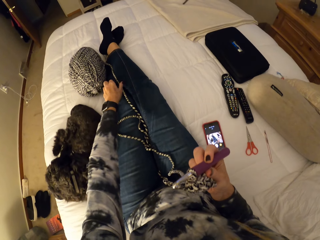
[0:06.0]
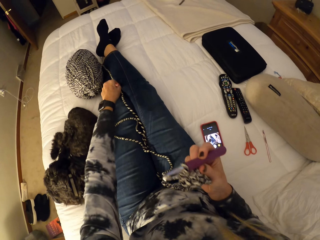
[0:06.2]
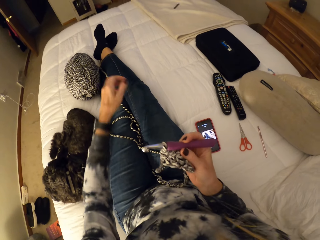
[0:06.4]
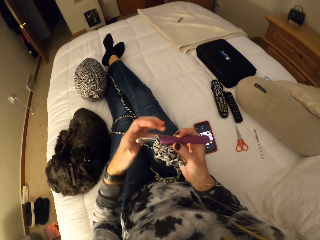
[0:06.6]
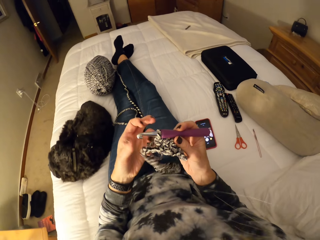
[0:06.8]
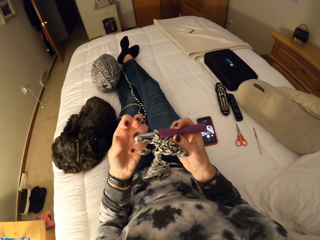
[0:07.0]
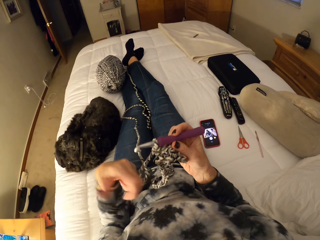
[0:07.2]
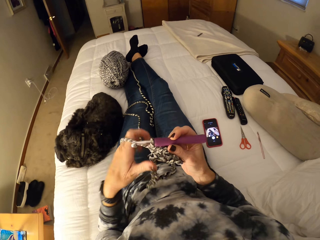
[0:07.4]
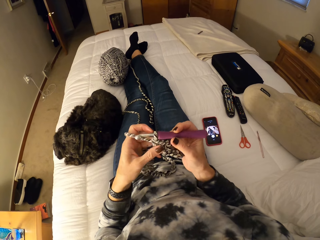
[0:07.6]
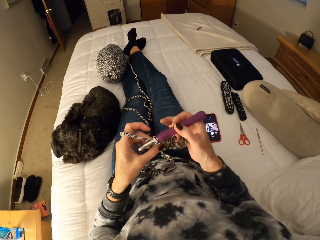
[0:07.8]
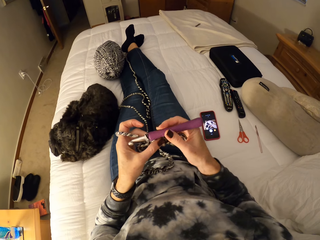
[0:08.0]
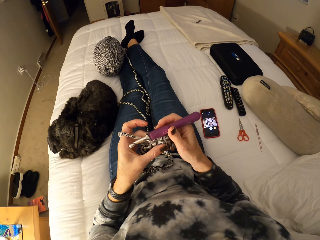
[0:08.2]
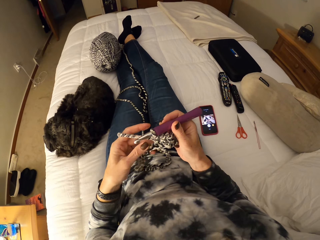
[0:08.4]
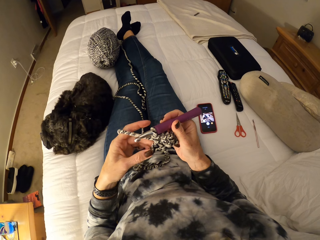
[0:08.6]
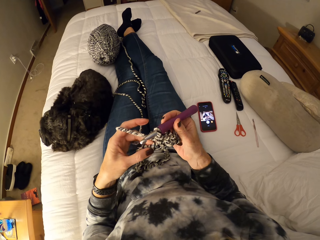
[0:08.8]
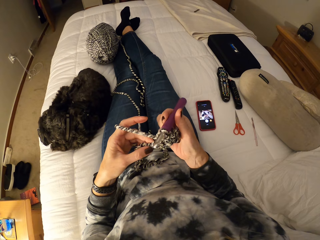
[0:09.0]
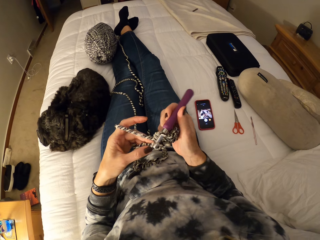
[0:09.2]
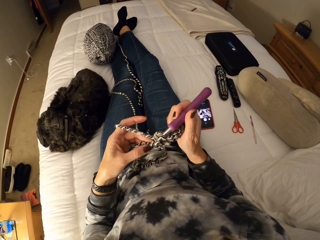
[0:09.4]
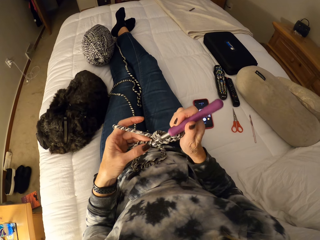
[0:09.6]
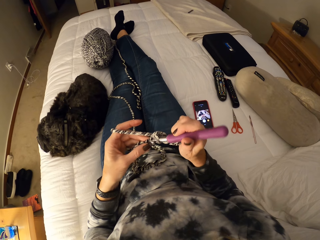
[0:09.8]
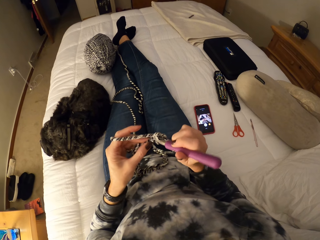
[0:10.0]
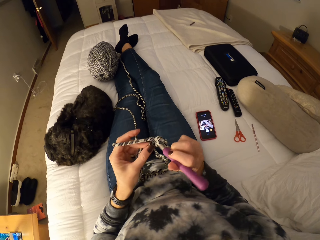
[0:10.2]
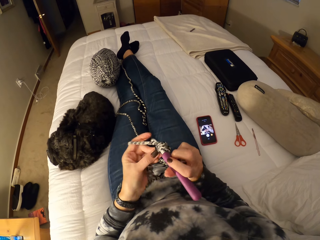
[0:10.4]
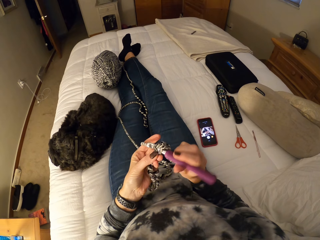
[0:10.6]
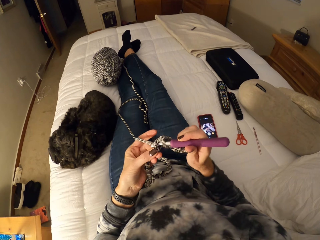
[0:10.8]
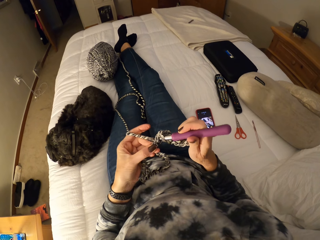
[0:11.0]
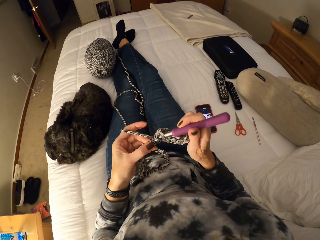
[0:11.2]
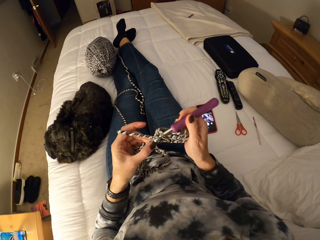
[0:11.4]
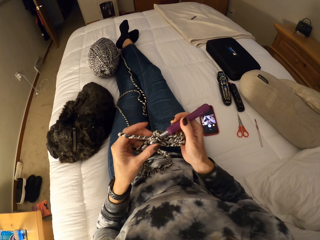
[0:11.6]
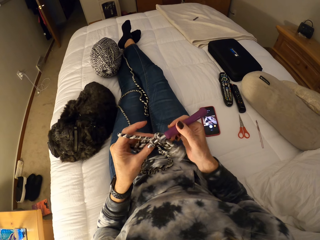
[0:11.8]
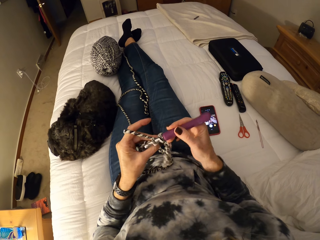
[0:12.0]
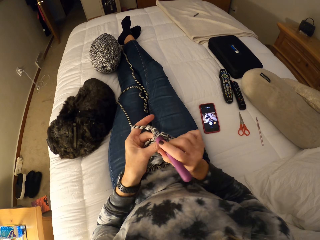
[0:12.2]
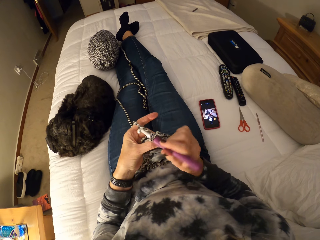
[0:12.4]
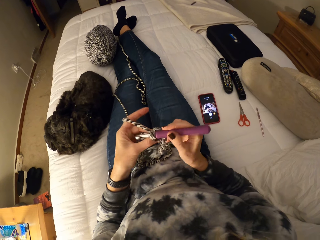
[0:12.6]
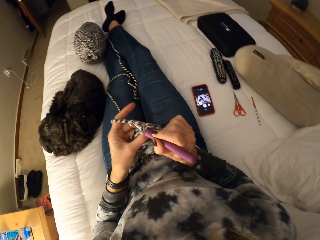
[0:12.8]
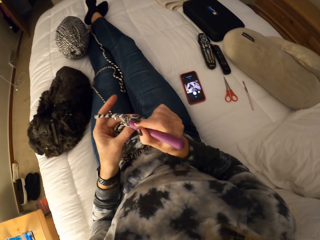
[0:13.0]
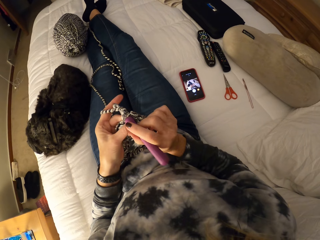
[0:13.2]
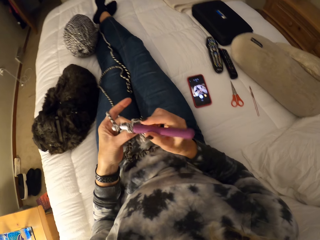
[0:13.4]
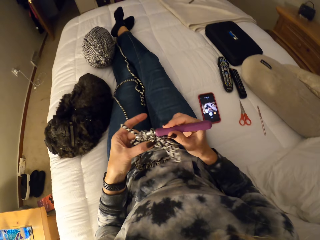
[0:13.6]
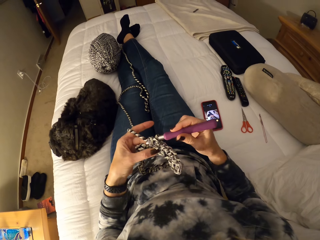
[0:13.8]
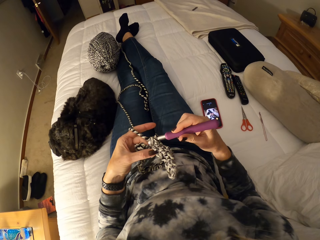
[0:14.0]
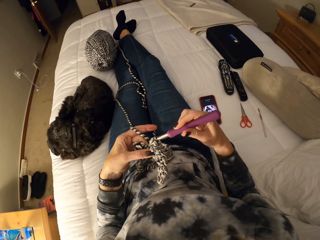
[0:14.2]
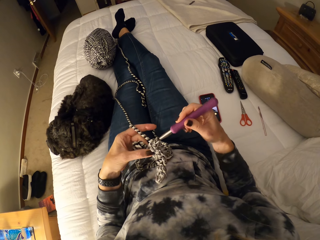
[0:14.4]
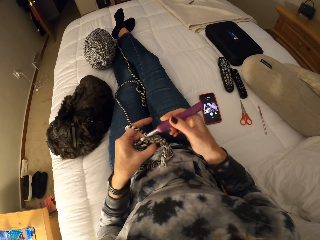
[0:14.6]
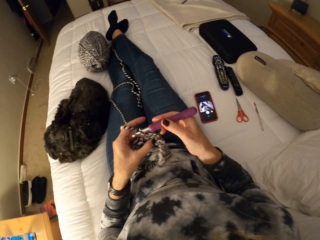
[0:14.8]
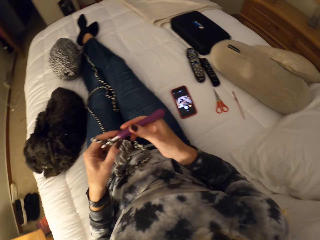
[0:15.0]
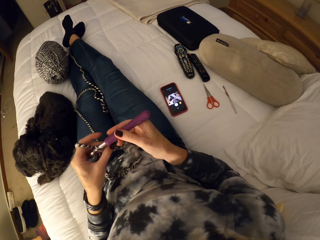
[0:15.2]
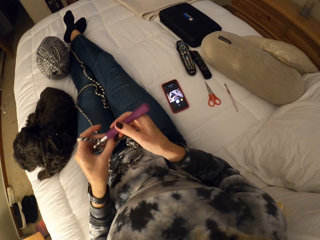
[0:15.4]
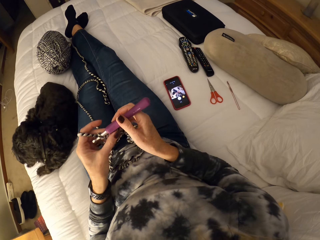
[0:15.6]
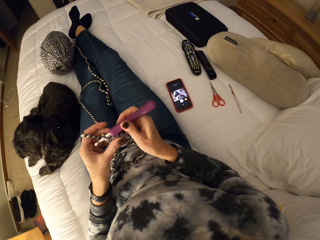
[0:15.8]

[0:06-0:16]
The camera wearer knits with the yarn and crochet hook.

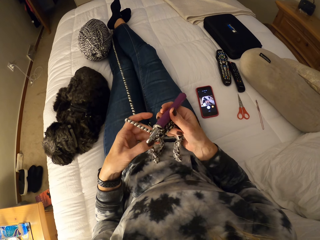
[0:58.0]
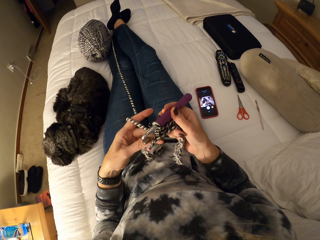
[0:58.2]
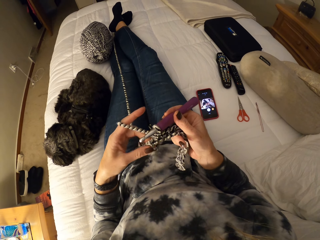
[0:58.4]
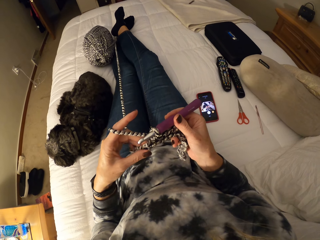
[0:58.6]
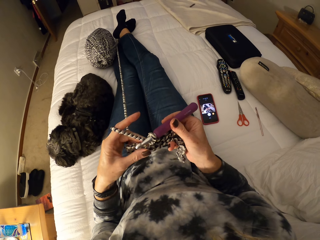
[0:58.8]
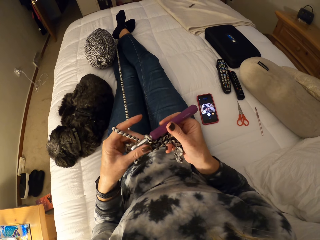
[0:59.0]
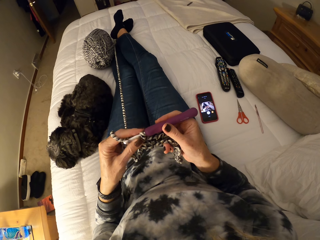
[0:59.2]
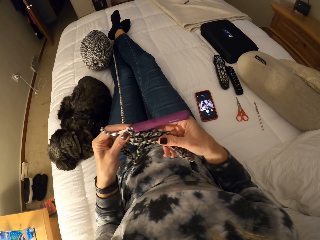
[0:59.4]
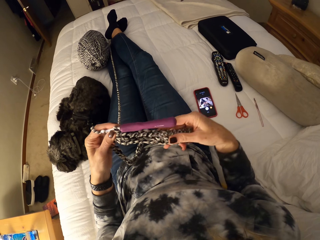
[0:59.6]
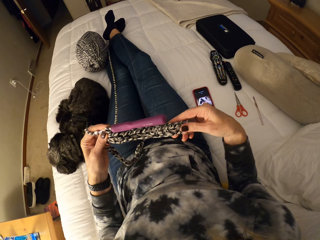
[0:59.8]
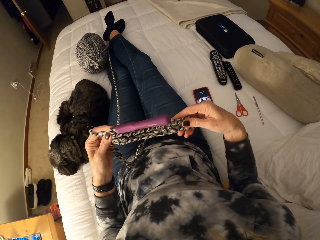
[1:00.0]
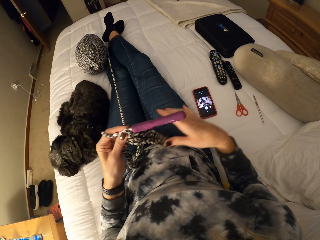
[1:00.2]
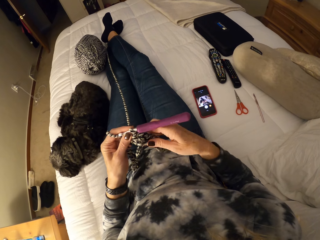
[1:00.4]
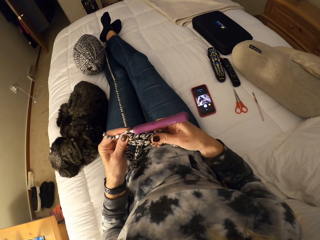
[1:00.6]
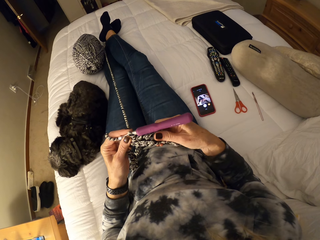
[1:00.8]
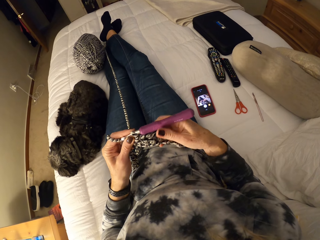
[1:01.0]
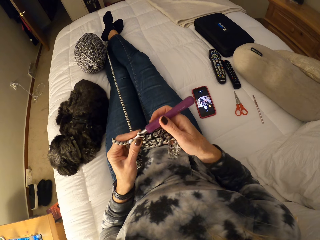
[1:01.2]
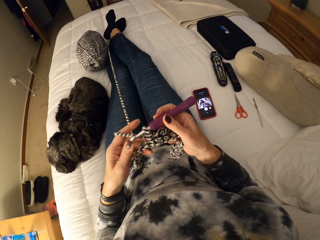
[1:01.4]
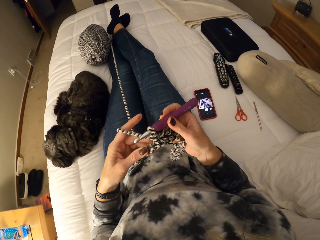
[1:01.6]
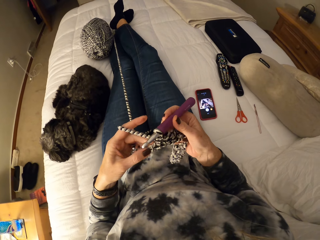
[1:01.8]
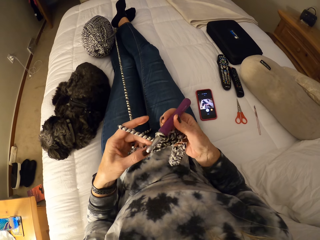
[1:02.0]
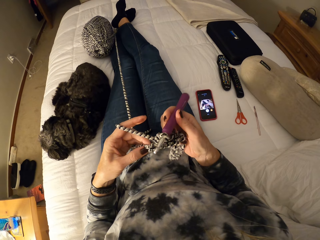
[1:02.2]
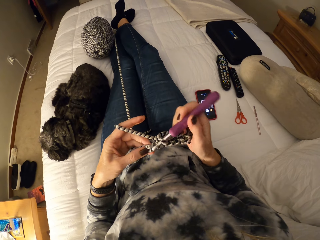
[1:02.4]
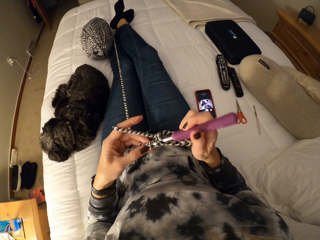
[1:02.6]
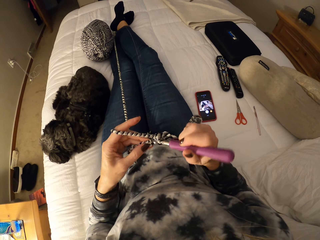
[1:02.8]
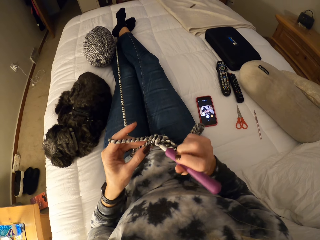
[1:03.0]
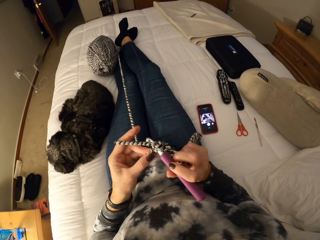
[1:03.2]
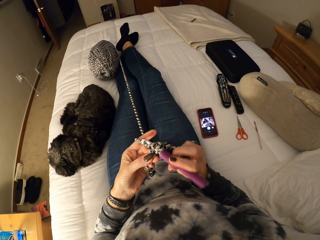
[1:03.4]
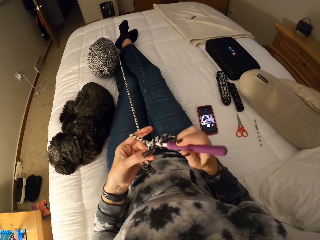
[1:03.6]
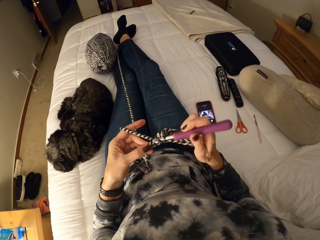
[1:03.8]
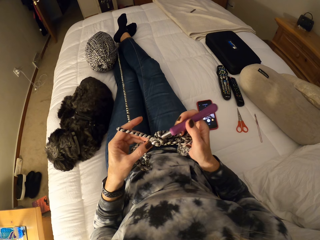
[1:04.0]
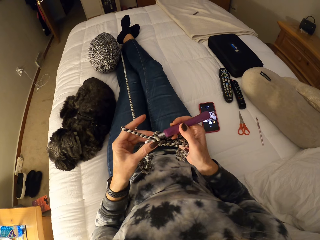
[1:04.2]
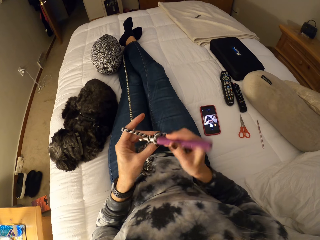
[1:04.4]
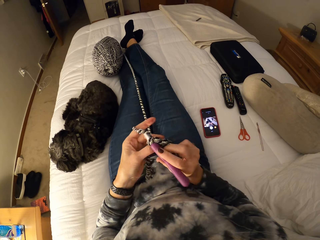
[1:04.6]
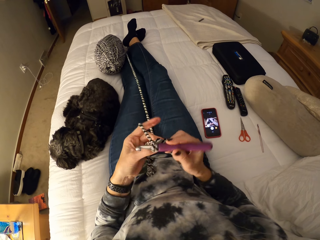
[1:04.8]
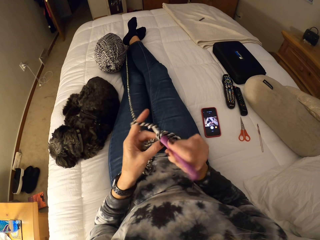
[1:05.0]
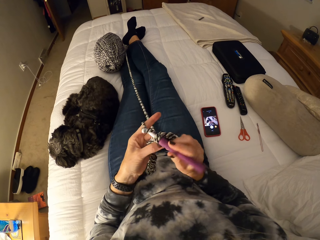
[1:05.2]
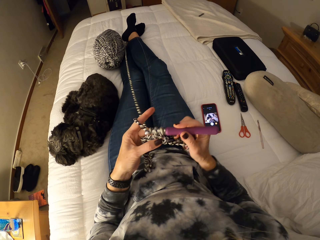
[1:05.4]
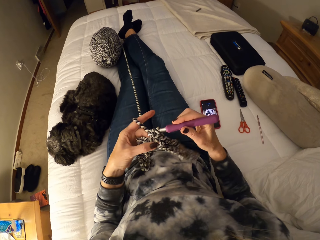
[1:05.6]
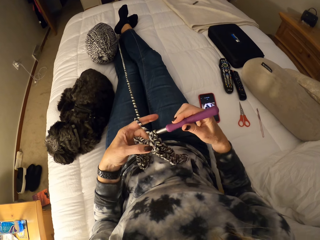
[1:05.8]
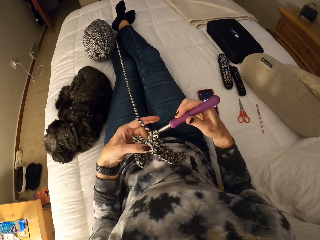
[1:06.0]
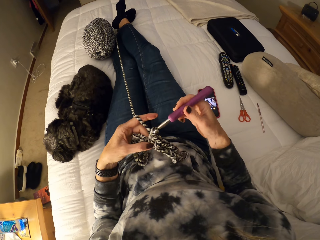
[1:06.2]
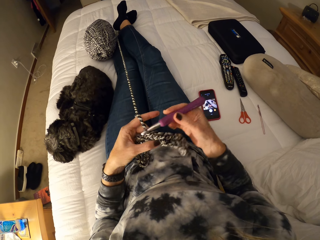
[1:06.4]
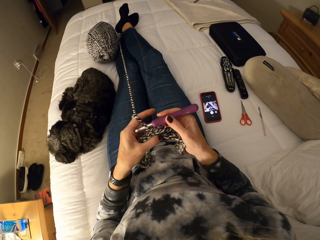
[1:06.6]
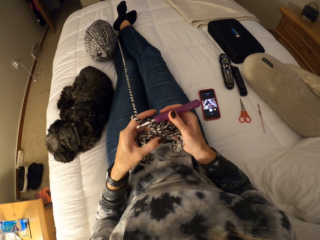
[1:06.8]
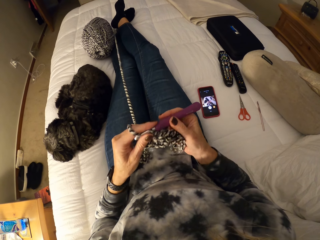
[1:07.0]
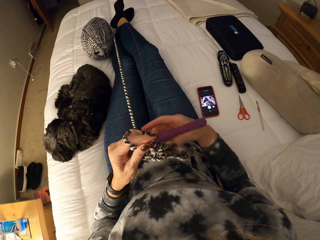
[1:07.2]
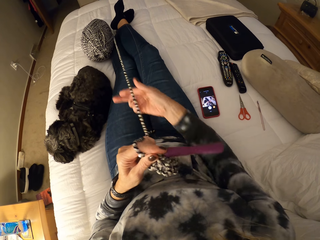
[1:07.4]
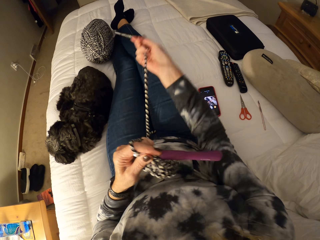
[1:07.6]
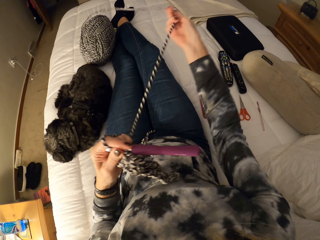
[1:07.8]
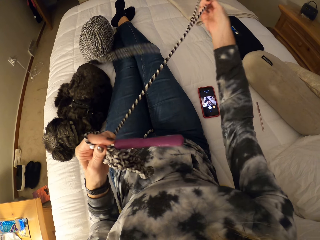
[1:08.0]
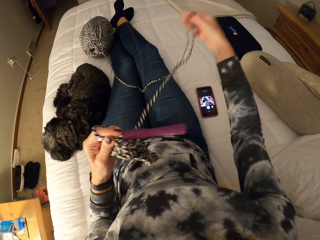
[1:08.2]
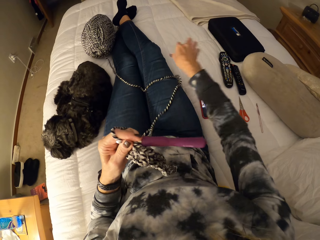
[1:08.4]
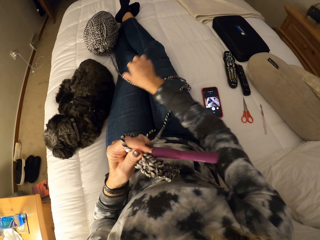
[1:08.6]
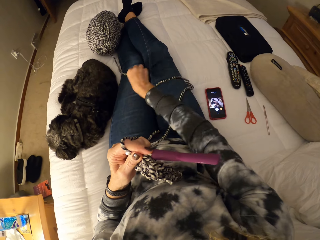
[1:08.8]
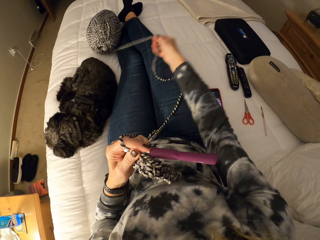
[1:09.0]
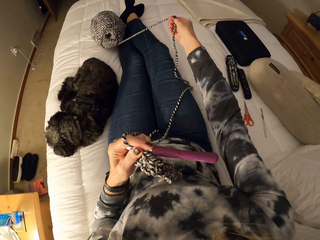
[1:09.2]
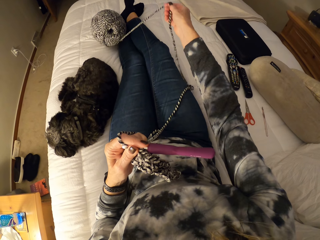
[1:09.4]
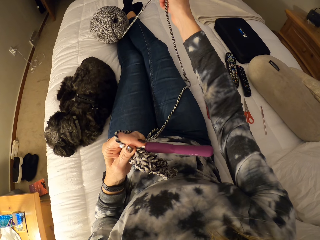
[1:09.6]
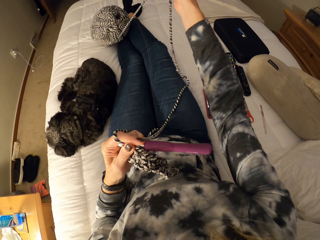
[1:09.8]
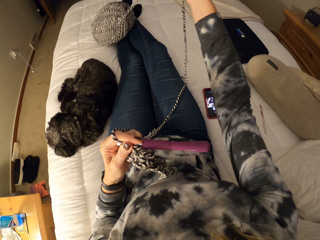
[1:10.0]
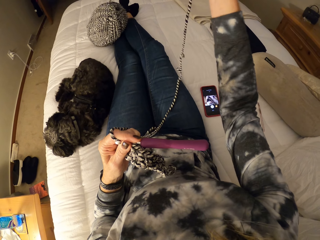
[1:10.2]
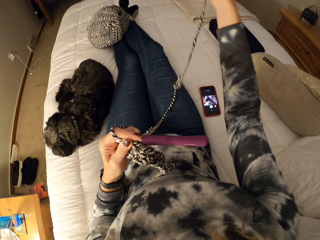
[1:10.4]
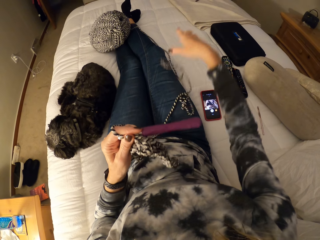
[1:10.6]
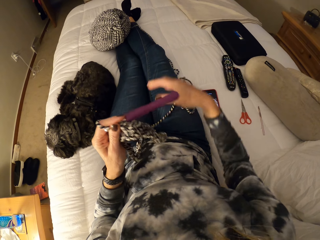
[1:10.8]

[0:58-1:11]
The camera wearer adjusts the yarn. She adjusts the crochet with her right hand. She knits with the yarn and crochet hook. She adjusts the yarn with her right hand and pulls the yarn.
